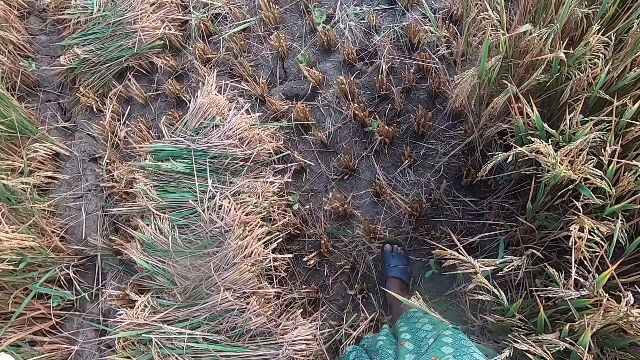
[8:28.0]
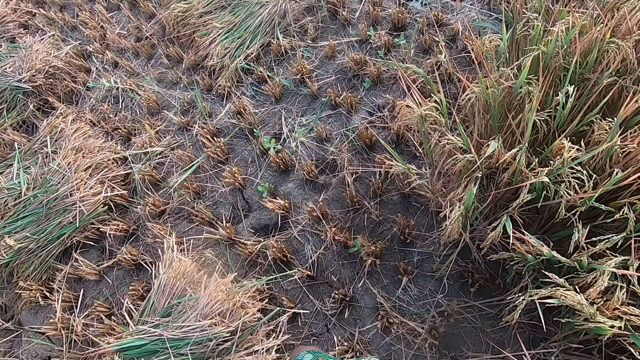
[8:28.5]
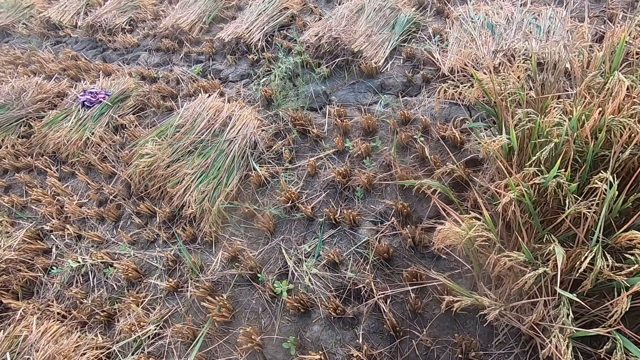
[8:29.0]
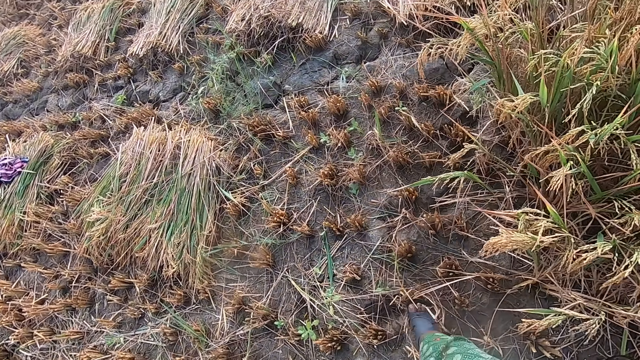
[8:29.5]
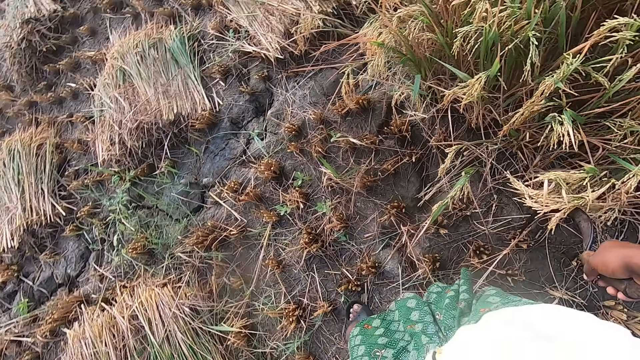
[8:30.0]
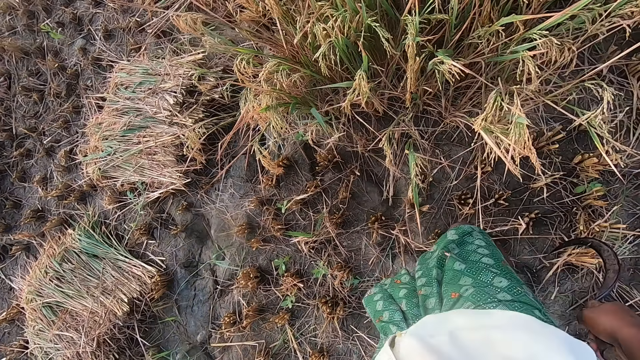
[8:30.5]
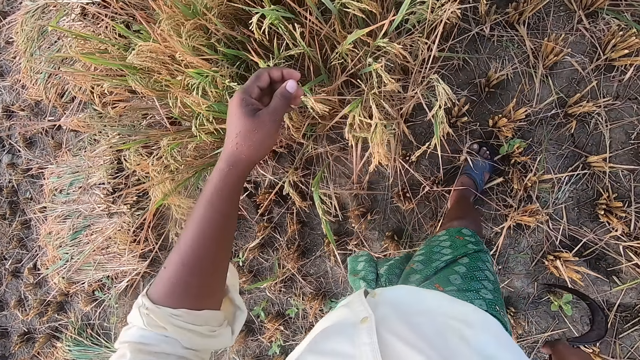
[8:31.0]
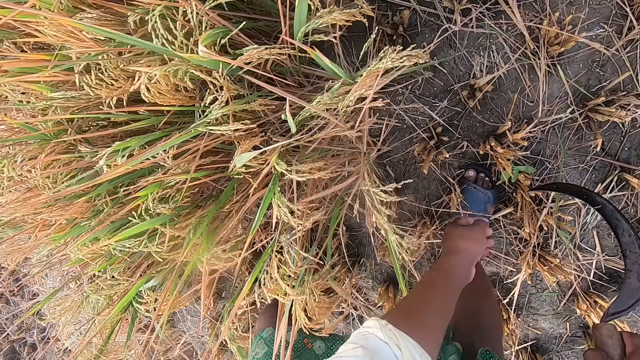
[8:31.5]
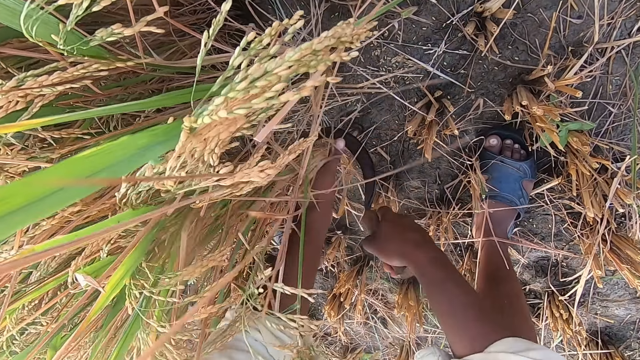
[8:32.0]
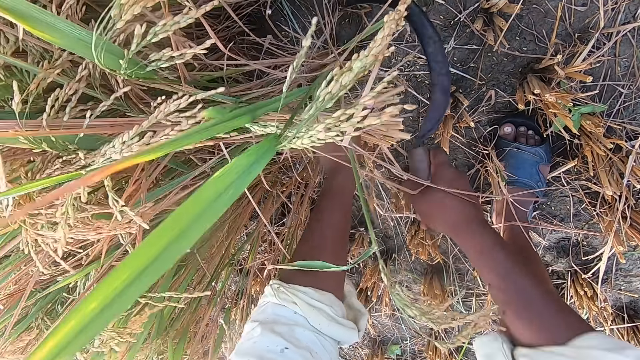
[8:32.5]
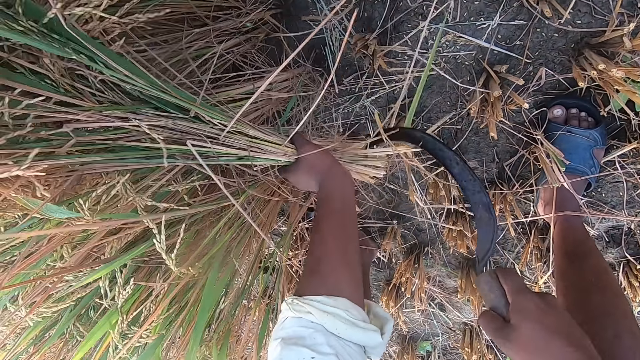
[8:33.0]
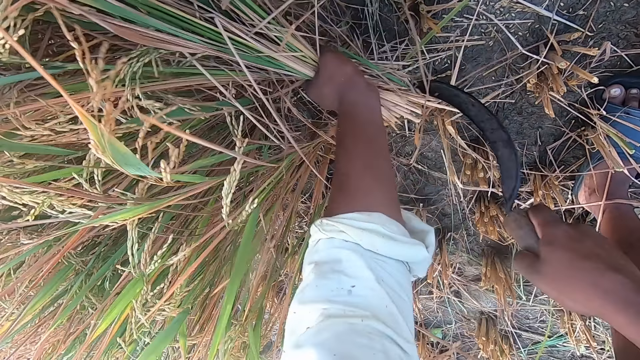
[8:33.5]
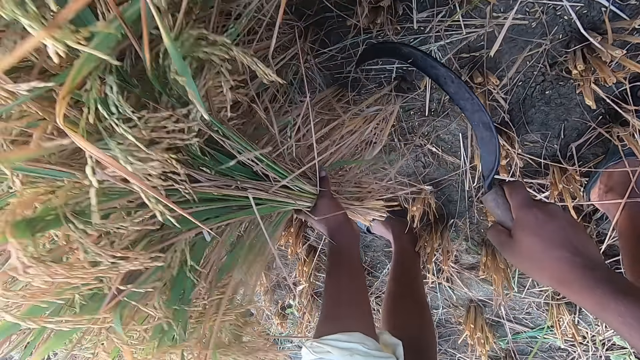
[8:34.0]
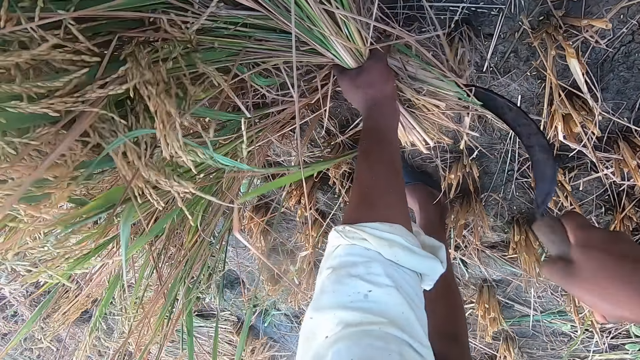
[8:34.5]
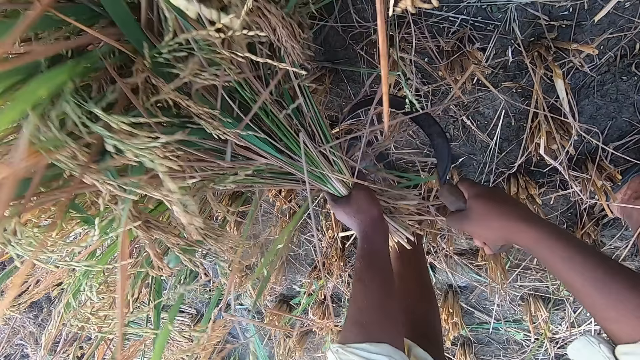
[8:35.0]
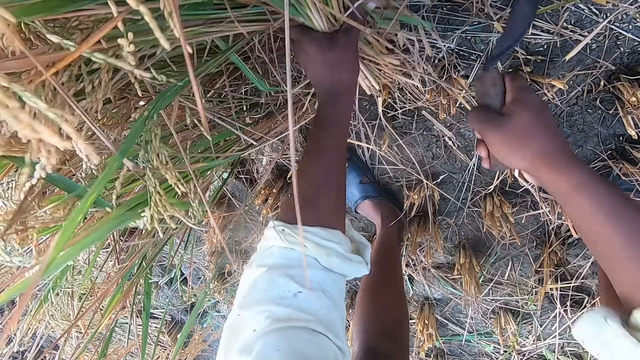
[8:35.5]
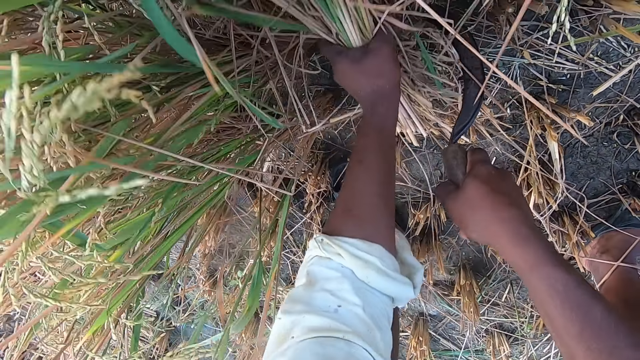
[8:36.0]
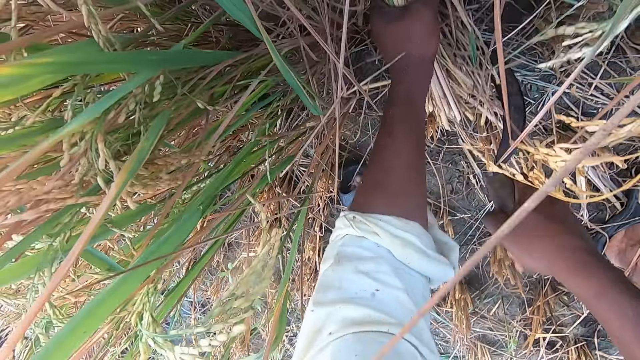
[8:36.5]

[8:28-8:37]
The camera wearer touches his head. He moves around, bends downwards, and holds rice plants. He cuts the straw or rice plants from the ground with the sickle.

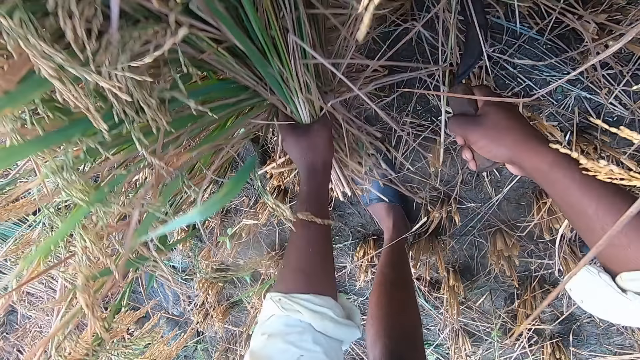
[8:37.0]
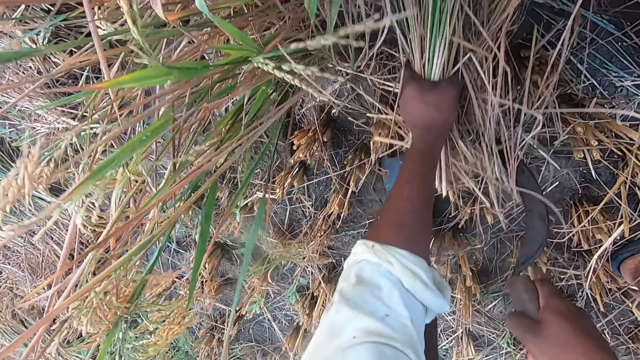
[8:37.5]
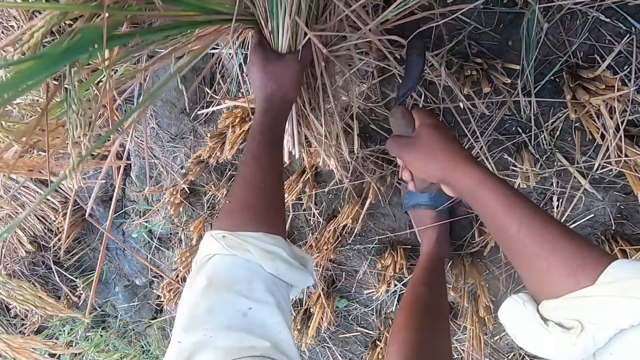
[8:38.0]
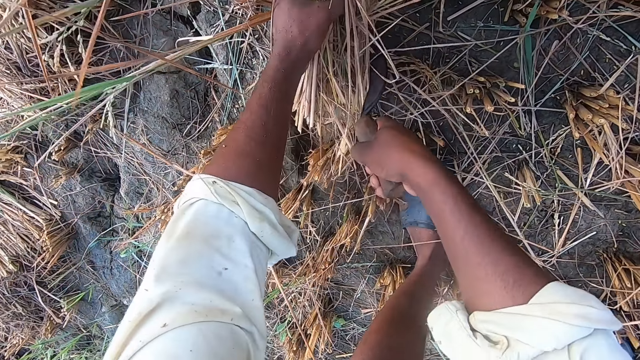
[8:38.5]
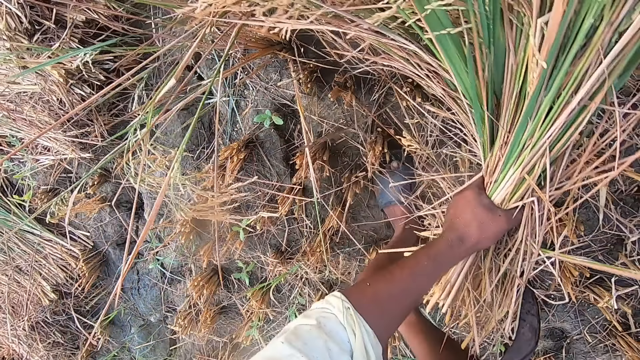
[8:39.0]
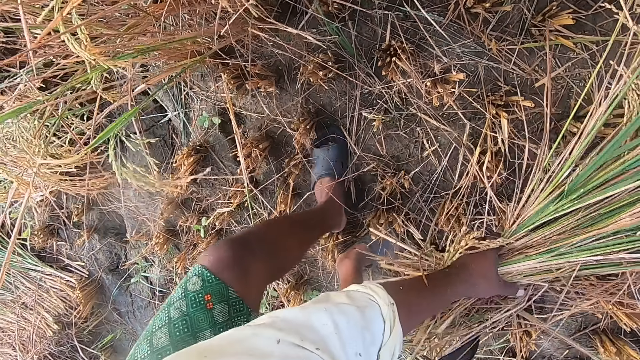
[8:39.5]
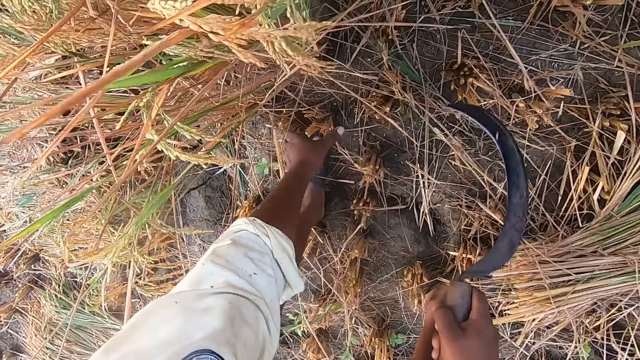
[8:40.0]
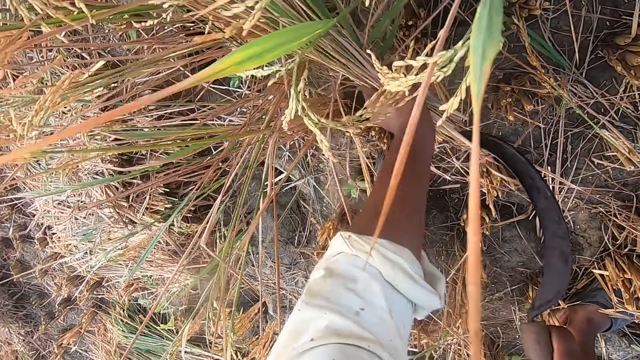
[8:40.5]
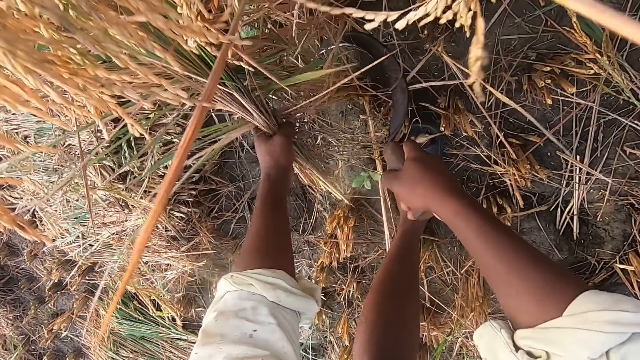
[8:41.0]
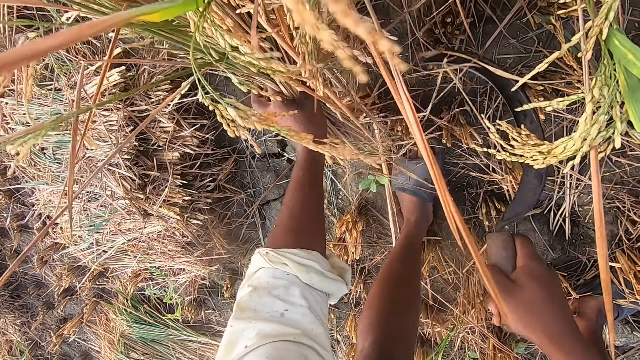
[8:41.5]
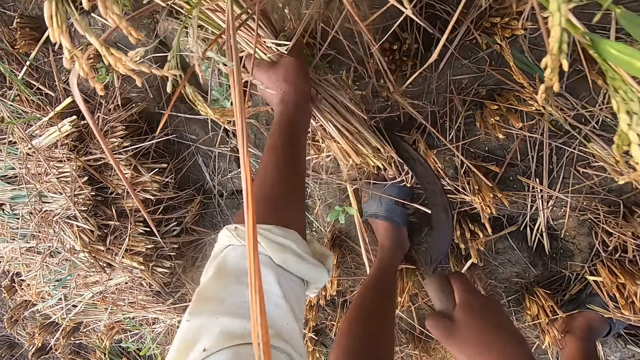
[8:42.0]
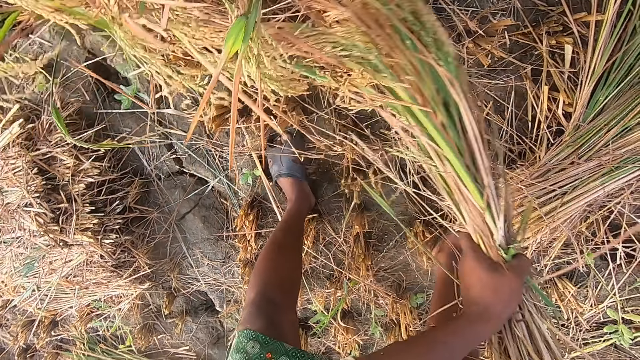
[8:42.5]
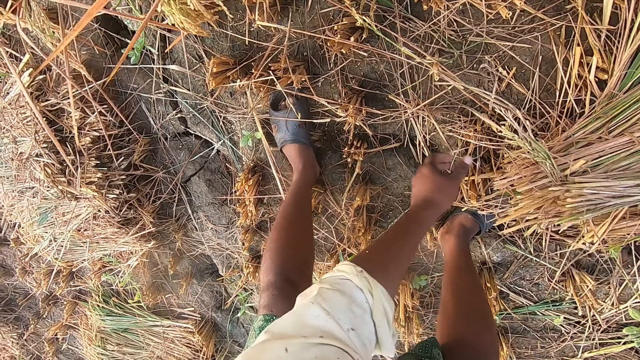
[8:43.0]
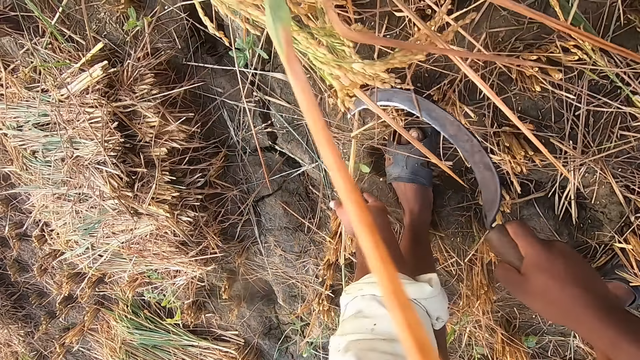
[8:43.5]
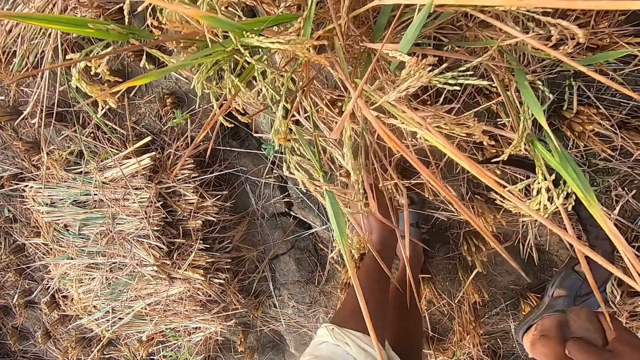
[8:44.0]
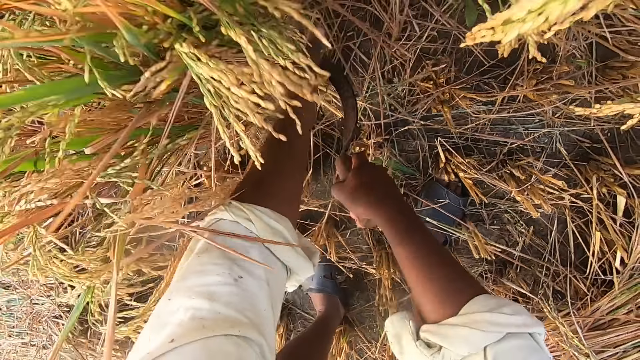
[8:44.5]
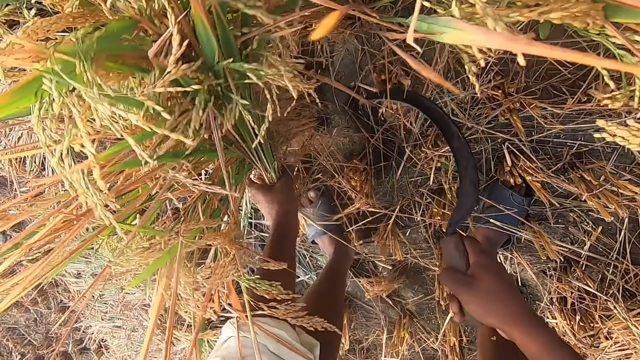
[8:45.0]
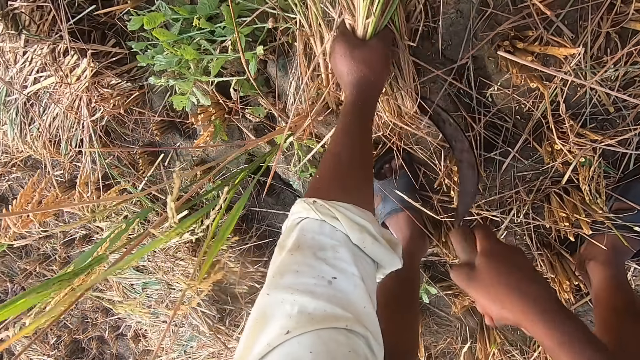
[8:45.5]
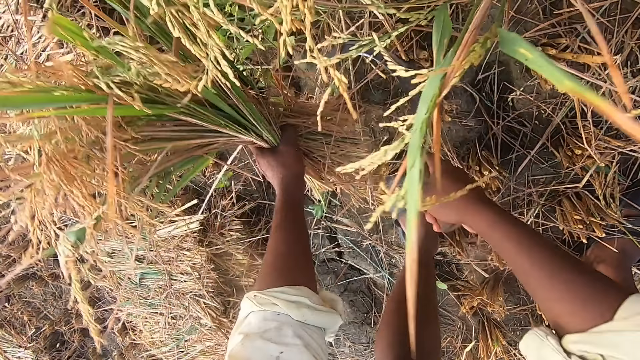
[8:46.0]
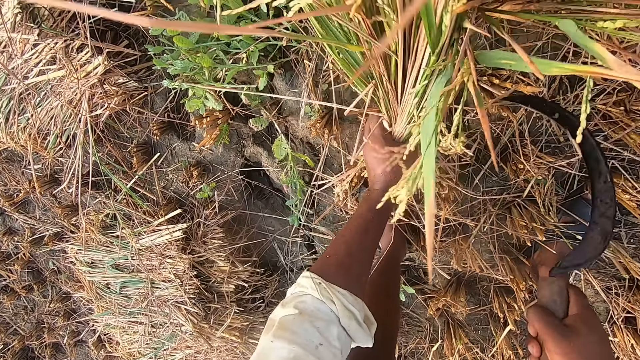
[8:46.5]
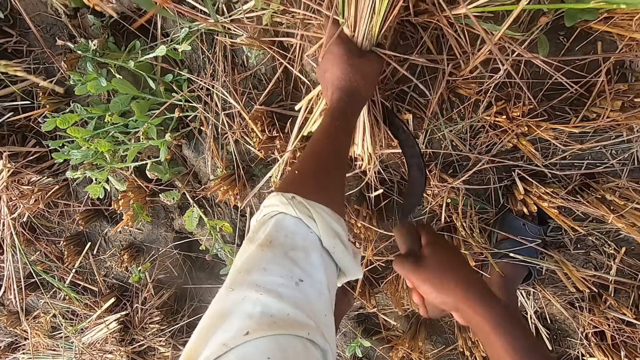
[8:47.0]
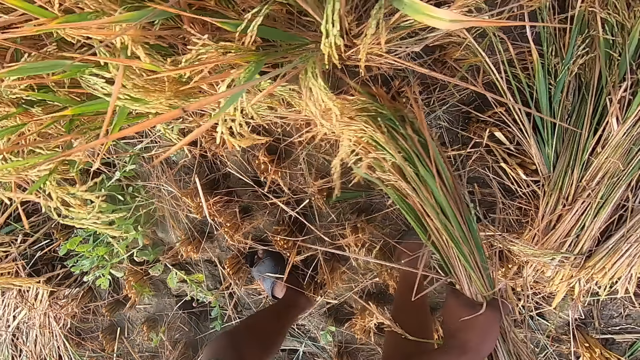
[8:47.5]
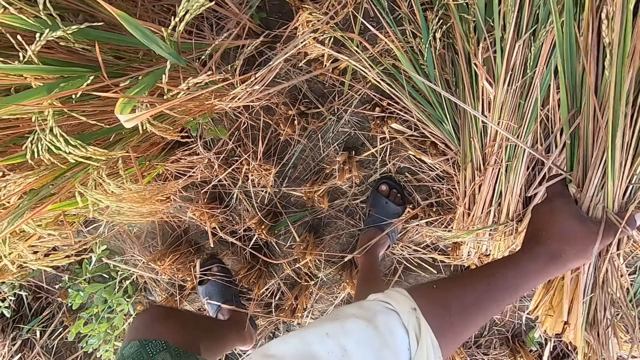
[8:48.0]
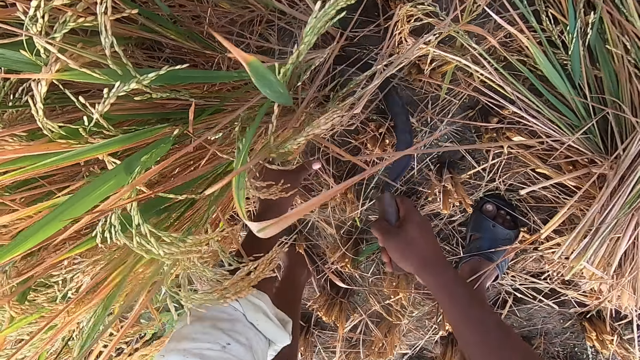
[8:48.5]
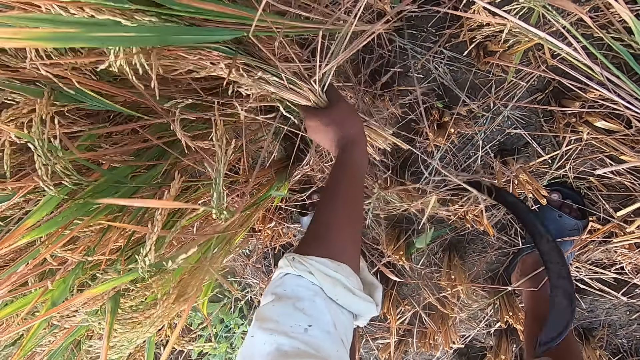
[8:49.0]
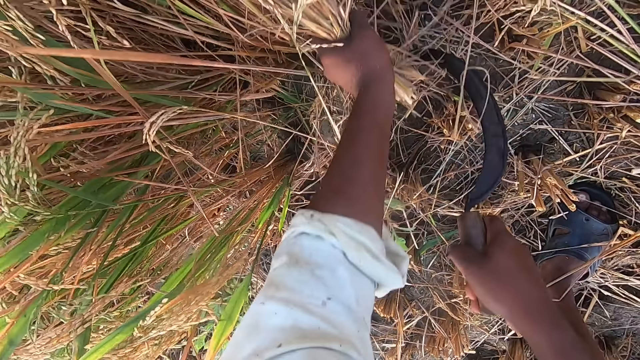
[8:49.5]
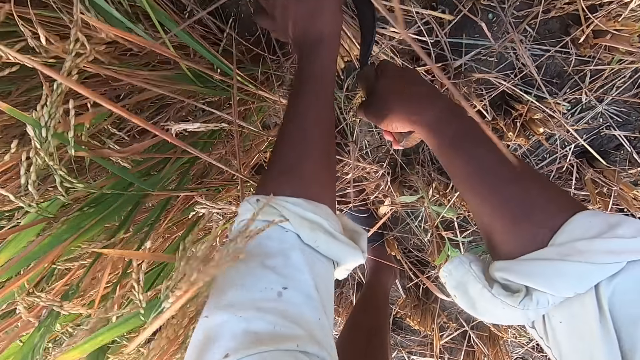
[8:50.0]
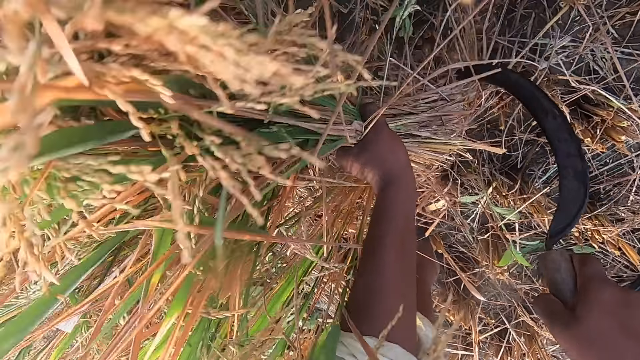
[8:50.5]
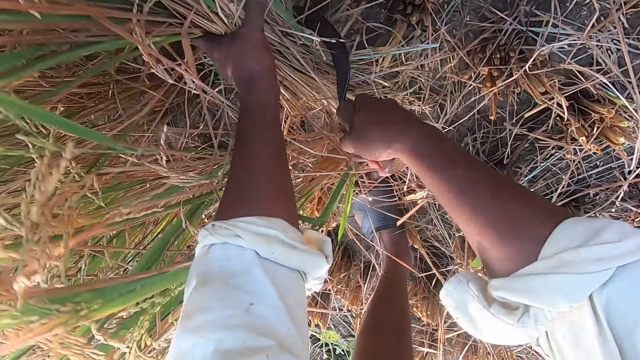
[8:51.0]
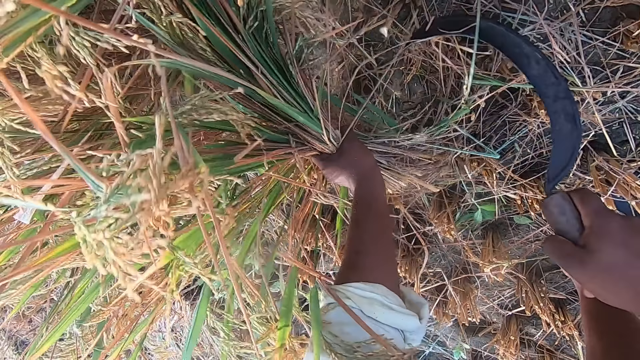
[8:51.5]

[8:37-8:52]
The camera wearer drops rice plants on the ground. They move around. They hold the rice plants and cut the rice plants from the ground with a sickle. They drop the rice plants on the ground. They pick the rice plant on the ground. They hold the rice plants and cut the rice plants from the ground with the sickle. They move around. They drop the rice plants on the ground. They move around. They hold the rice plants and cut the rice plants from the ground with the sickle.
